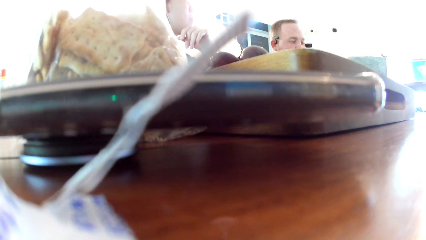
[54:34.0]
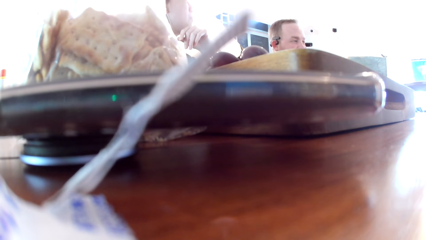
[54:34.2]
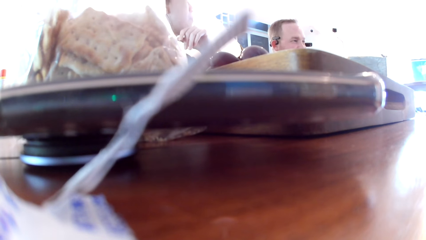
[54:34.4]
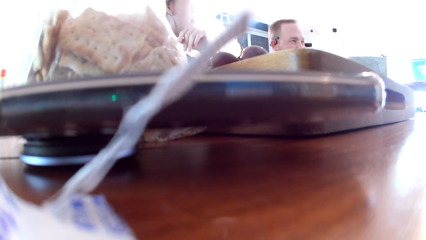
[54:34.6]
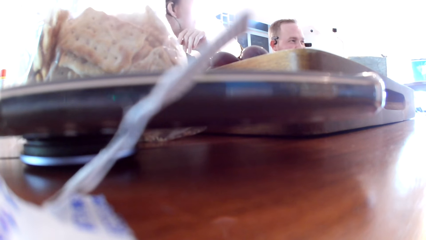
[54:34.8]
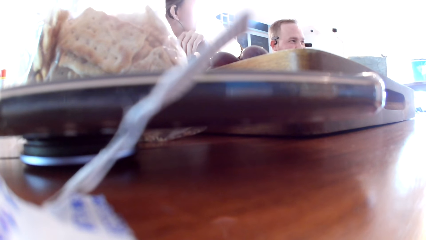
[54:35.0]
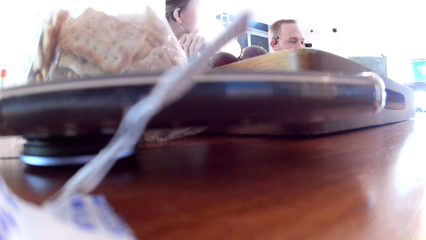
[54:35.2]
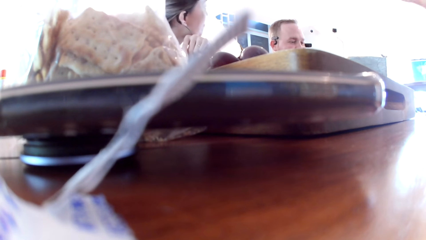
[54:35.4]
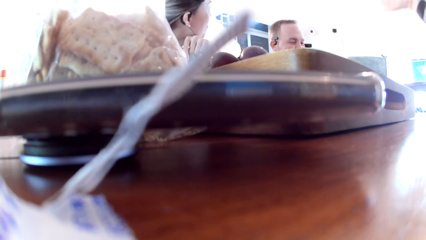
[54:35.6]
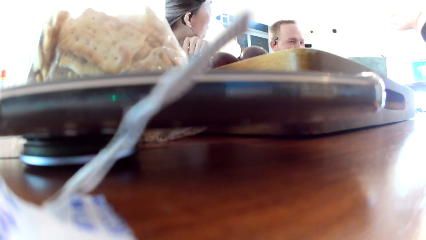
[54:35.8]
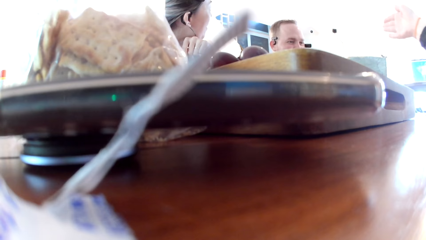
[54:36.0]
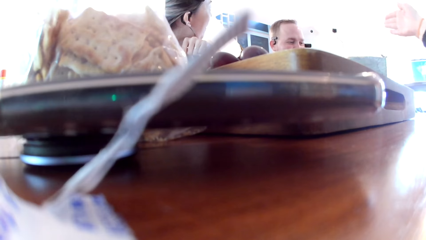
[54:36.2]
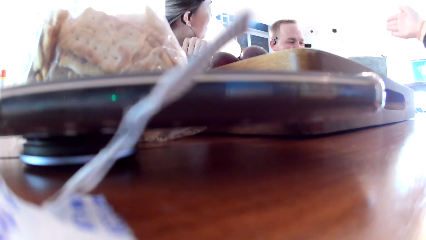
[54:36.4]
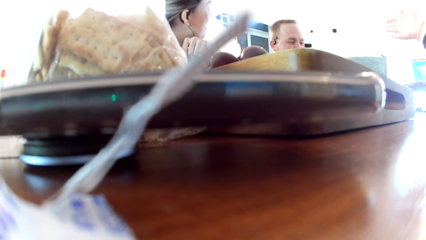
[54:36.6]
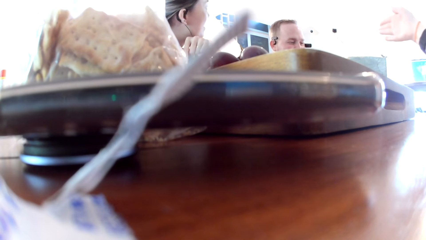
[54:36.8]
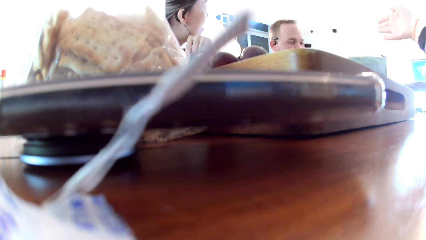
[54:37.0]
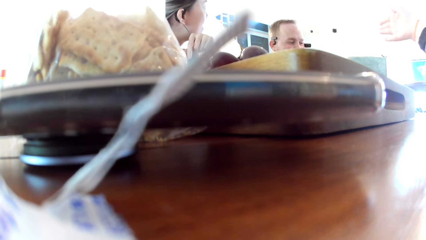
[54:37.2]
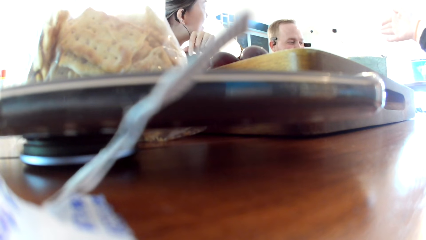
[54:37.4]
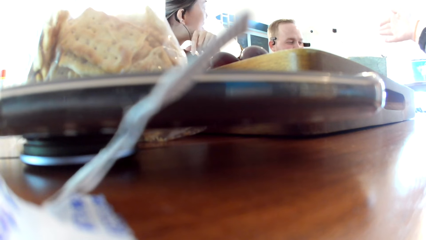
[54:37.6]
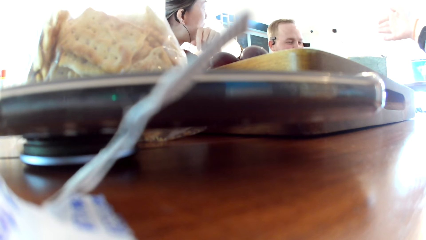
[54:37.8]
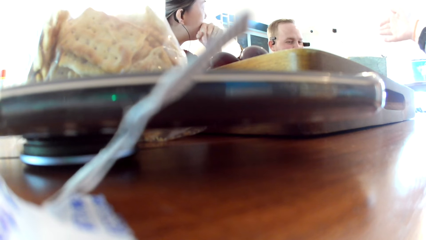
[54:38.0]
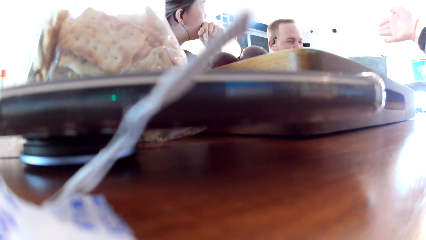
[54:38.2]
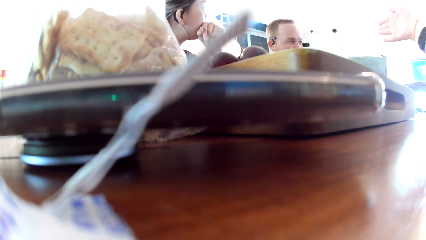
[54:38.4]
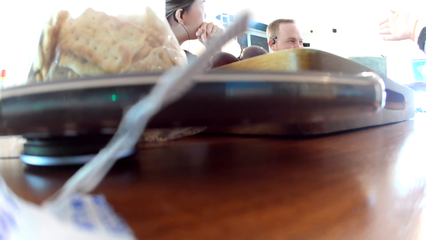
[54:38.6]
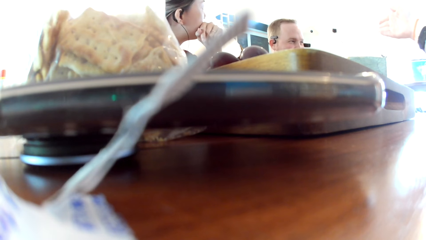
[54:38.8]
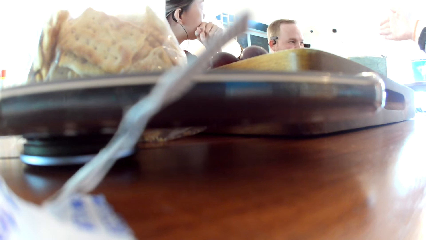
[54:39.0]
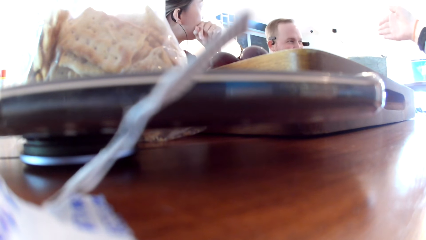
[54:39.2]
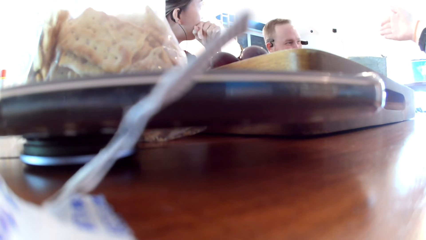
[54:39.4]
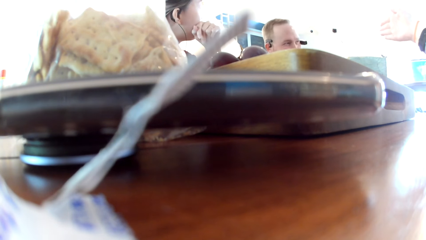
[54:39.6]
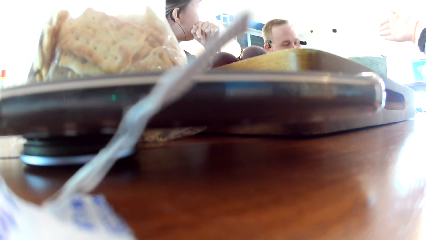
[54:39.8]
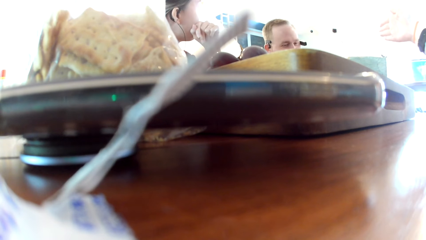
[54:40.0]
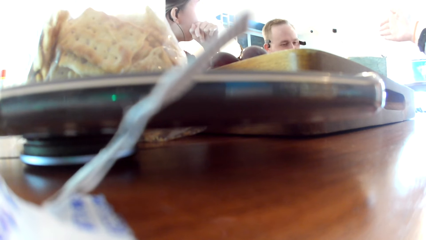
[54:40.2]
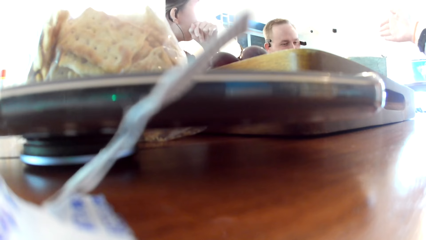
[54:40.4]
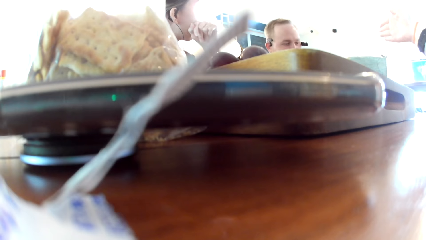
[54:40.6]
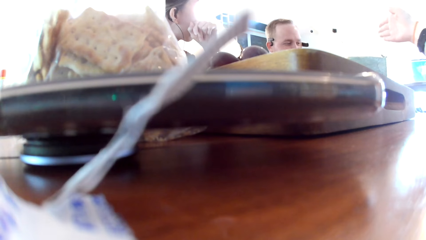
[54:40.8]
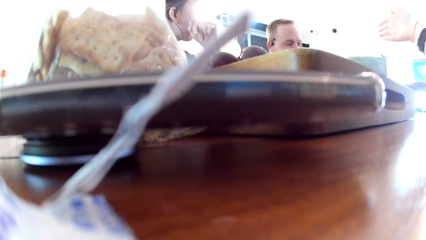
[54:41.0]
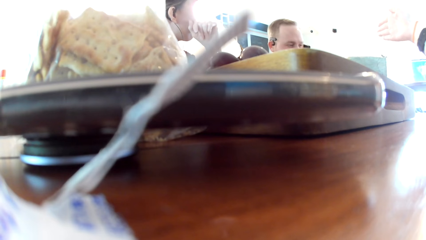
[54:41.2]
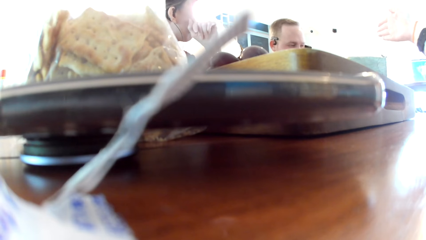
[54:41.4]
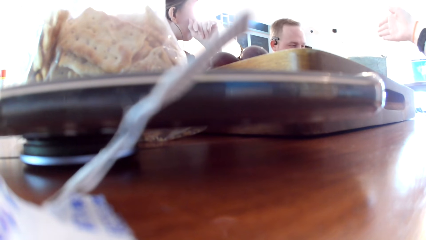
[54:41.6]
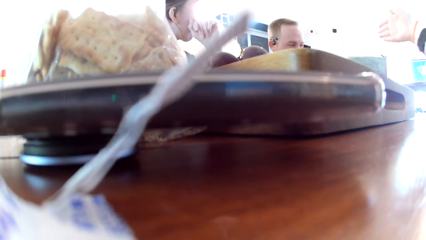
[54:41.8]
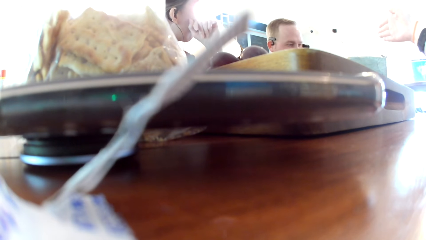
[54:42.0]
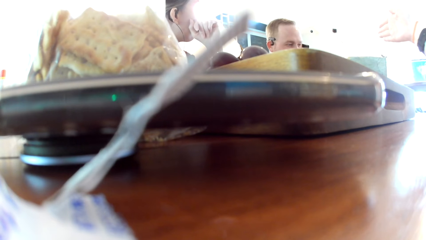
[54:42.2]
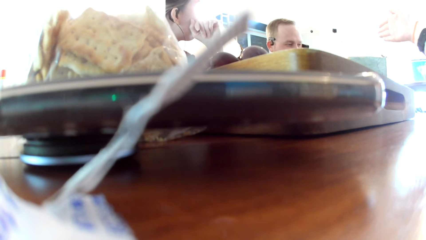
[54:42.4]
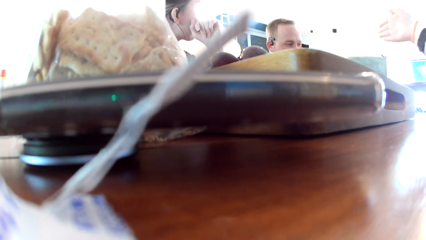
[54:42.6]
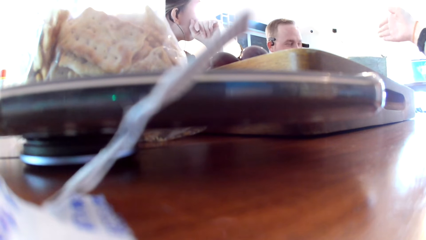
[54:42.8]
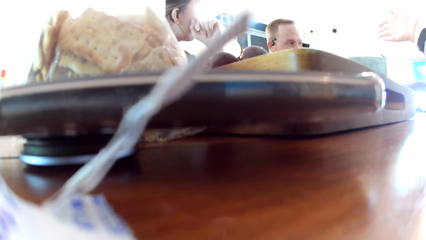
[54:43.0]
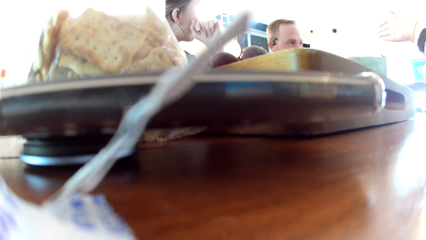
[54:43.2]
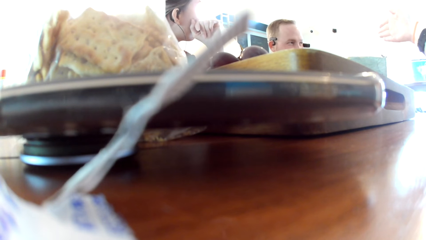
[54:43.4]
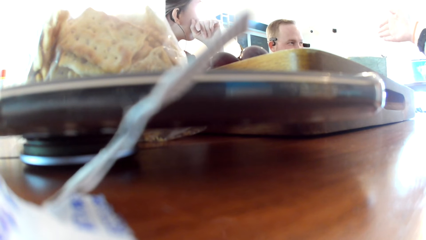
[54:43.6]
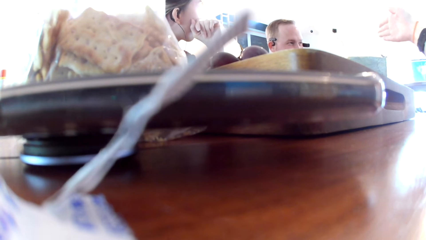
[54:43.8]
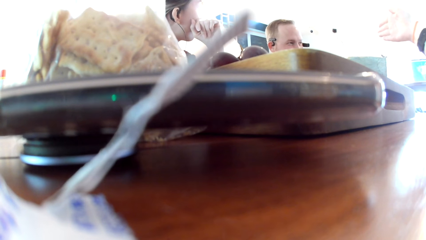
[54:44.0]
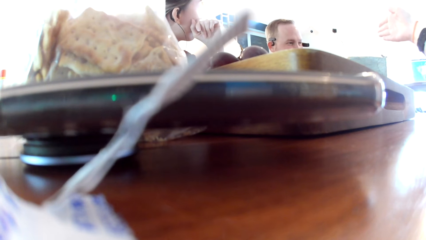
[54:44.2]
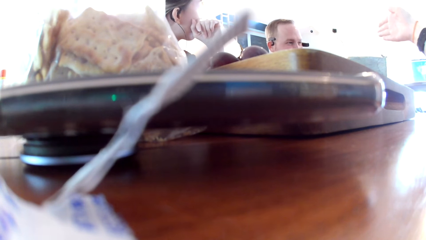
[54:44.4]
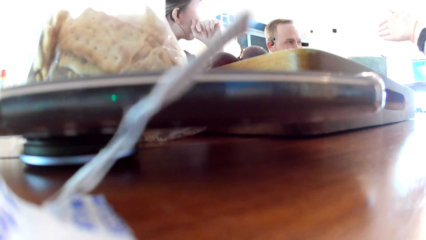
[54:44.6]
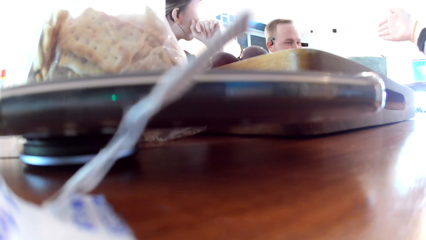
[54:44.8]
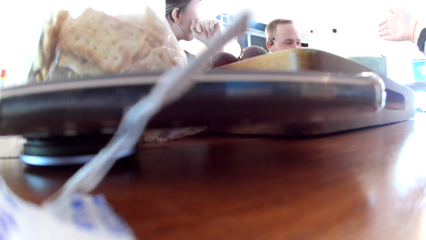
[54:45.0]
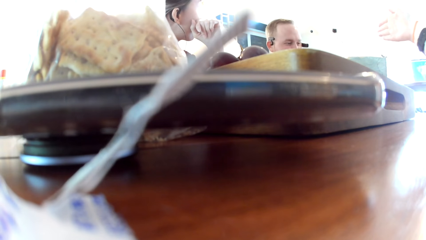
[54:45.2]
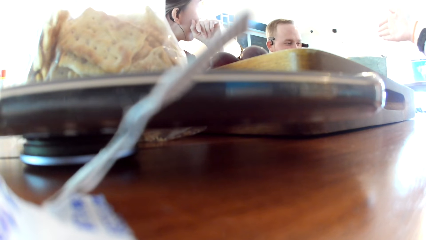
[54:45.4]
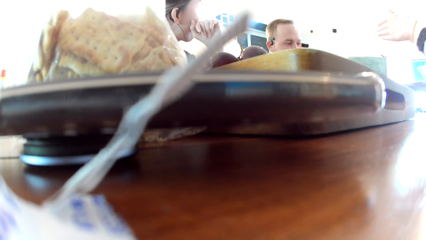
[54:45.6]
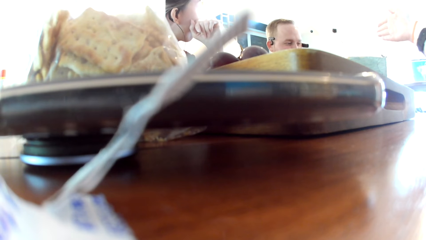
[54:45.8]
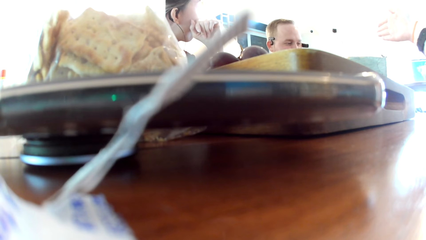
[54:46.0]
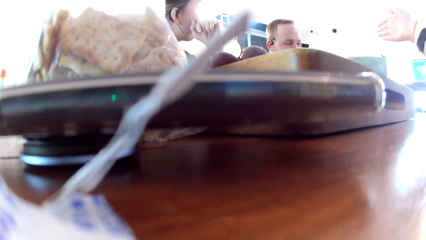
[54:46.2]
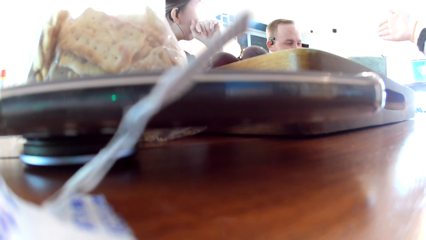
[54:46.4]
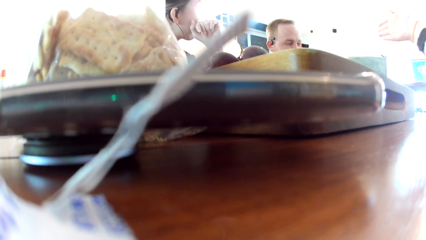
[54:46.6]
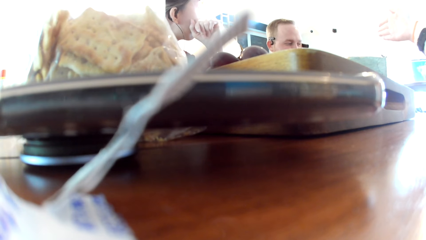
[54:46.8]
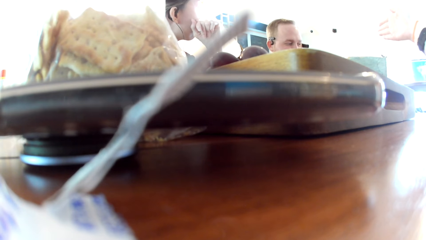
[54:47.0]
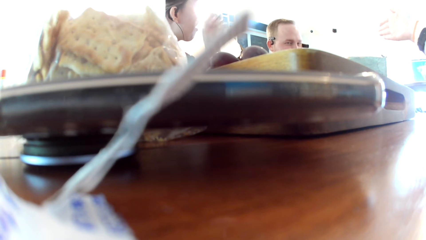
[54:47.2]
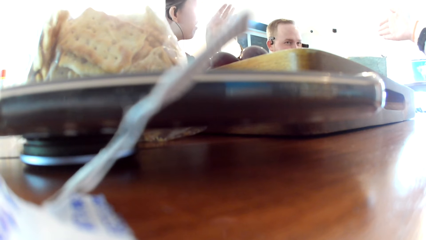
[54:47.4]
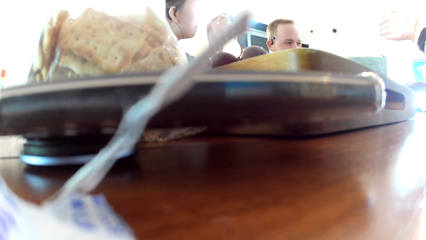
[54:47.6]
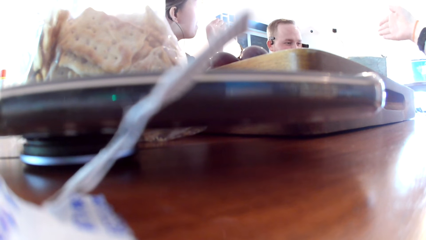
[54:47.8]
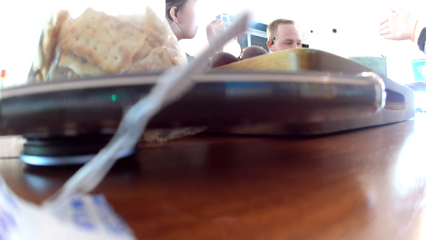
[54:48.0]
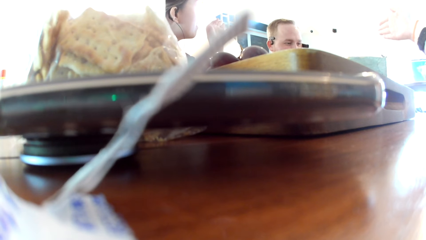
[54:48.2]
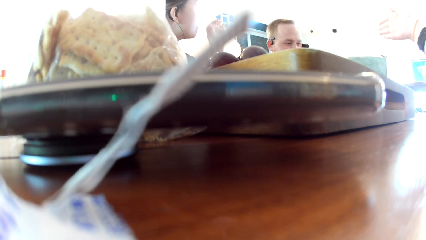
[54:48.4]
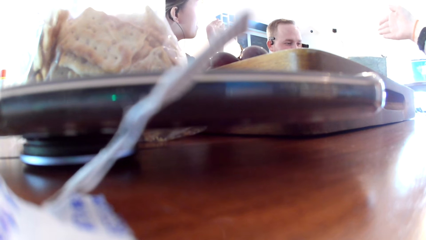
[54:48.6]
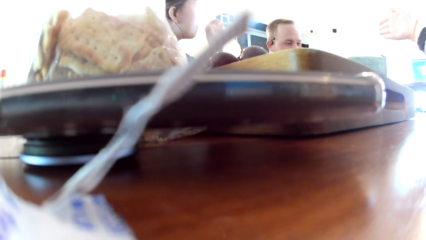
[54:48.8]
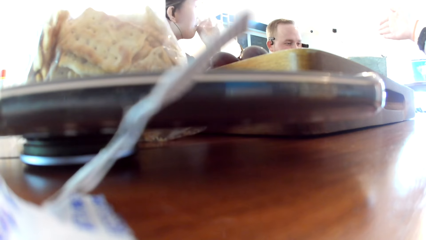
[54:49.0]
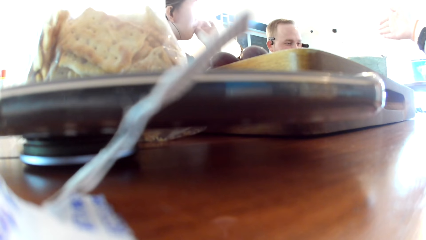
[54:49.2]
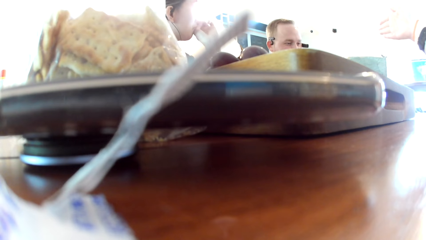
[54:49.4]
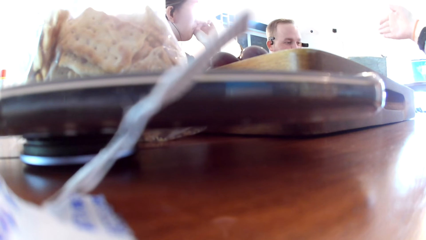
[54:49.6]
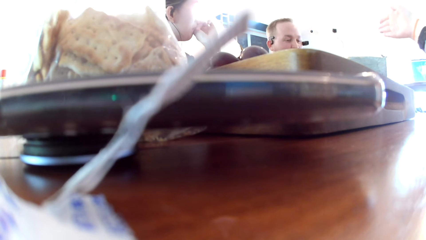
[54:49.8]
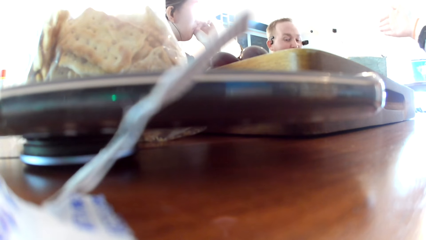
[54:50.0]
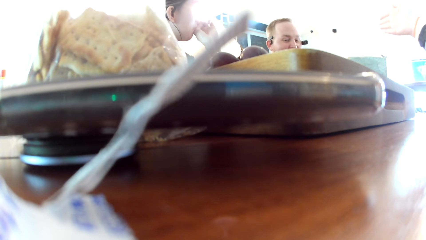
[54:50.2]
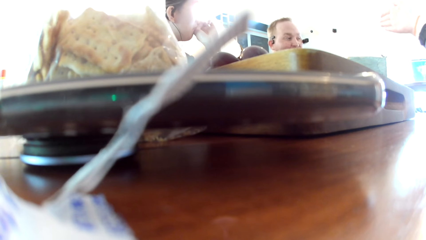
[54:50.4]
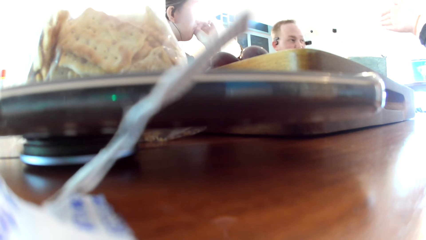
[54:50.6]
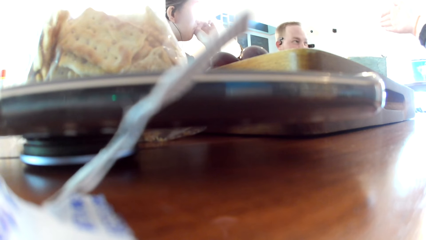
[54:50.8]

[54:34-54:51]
A man stretches his hand.
